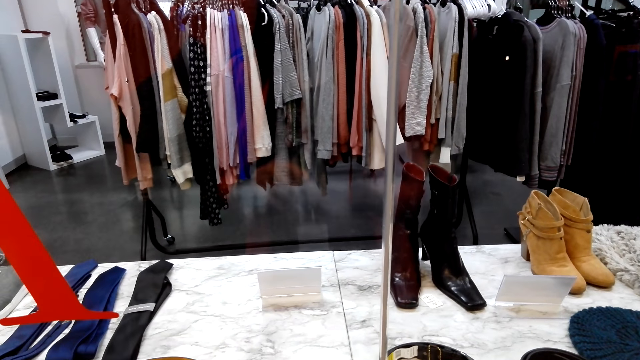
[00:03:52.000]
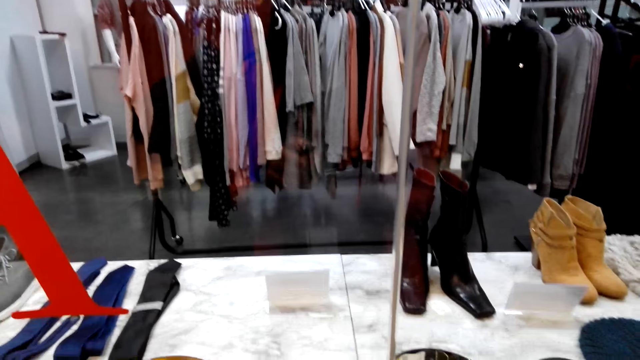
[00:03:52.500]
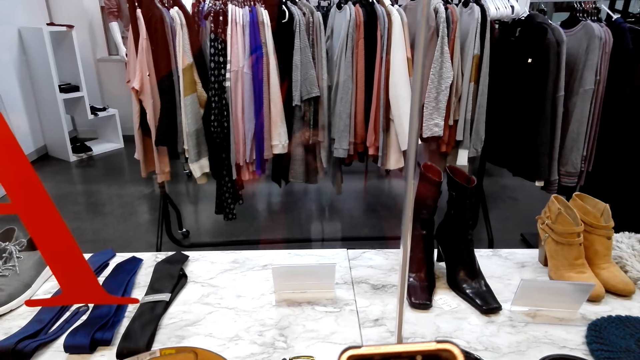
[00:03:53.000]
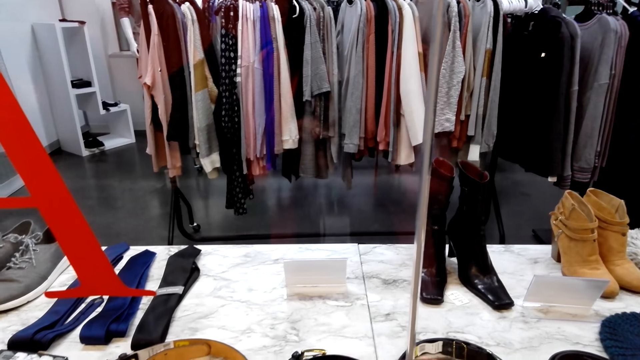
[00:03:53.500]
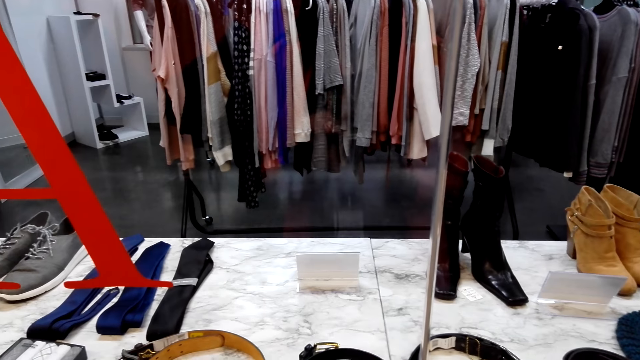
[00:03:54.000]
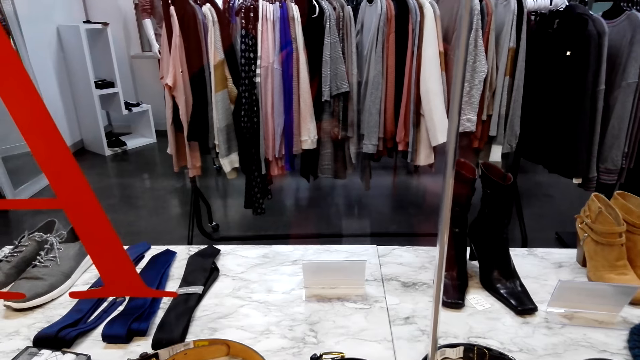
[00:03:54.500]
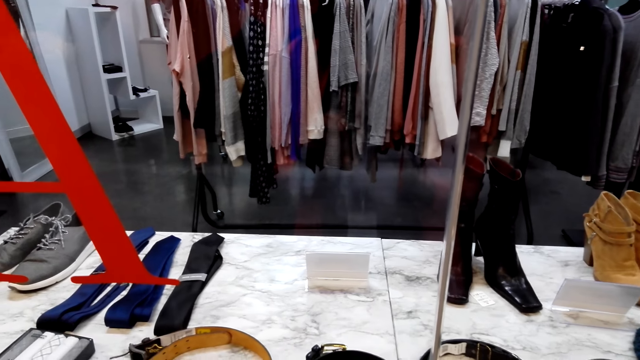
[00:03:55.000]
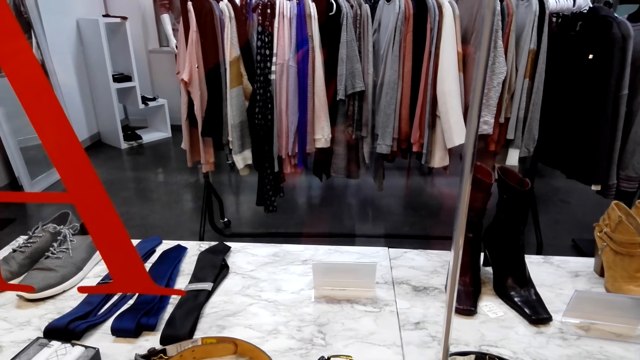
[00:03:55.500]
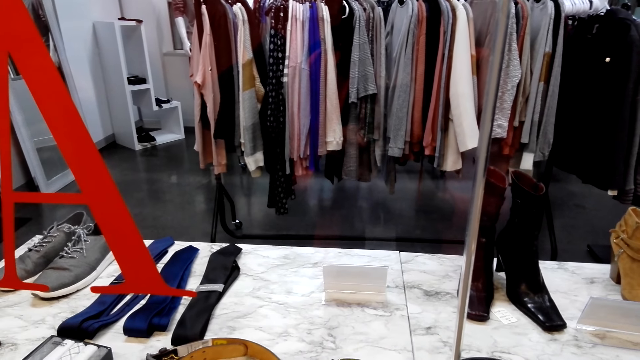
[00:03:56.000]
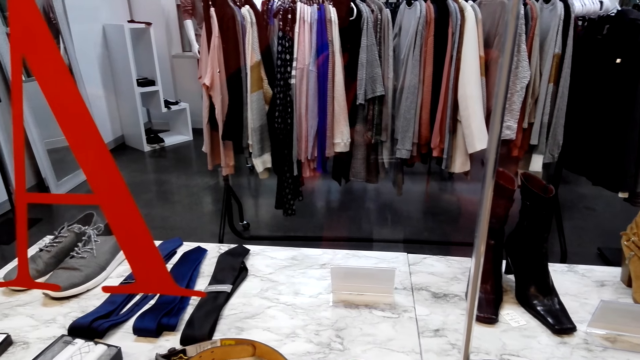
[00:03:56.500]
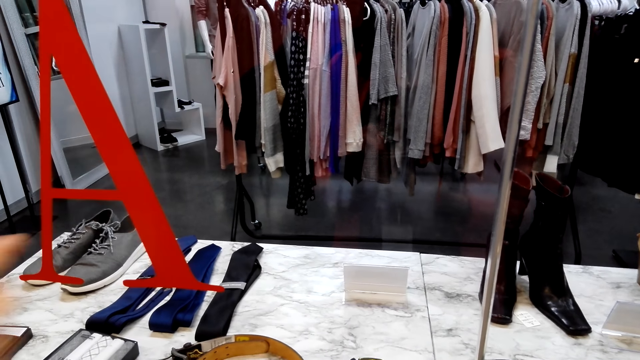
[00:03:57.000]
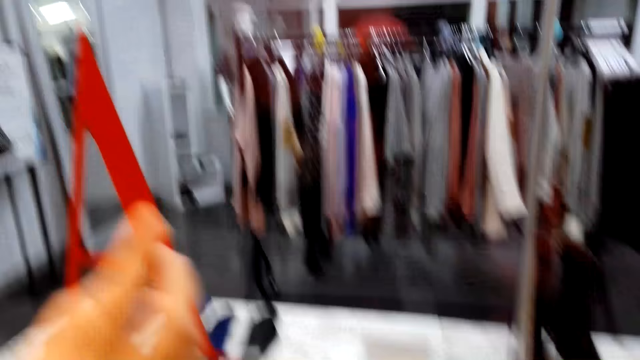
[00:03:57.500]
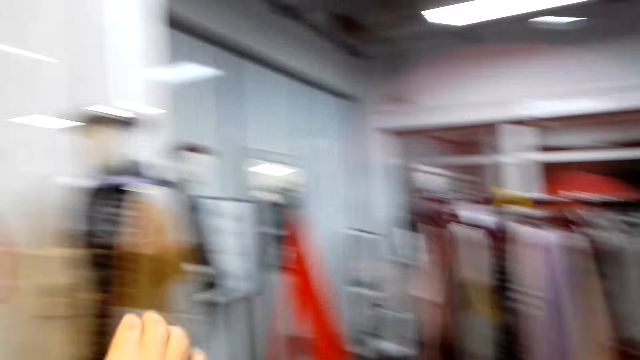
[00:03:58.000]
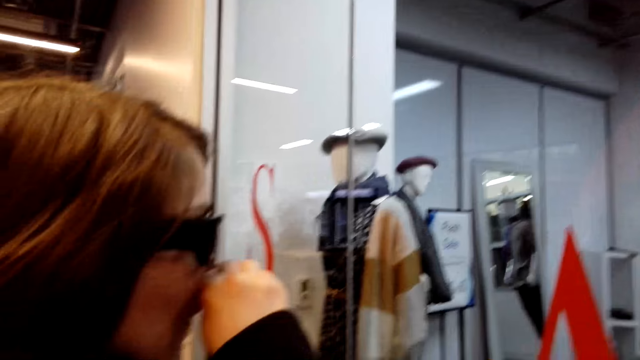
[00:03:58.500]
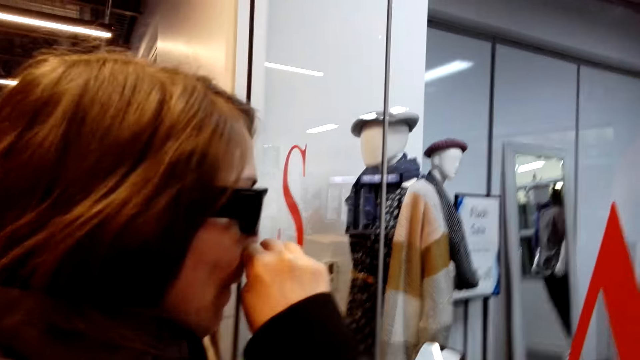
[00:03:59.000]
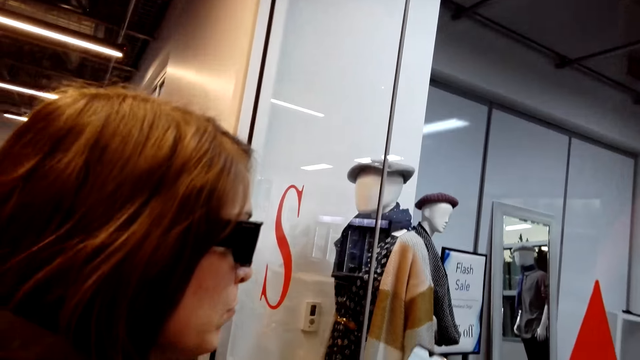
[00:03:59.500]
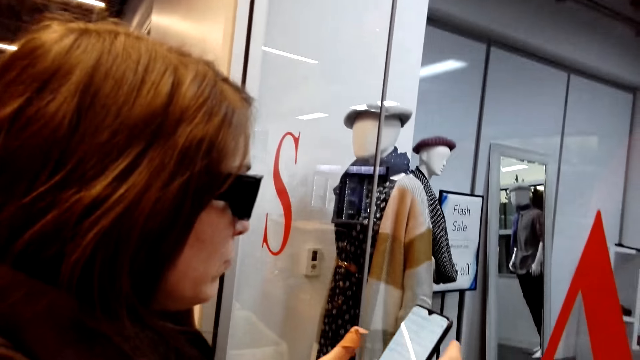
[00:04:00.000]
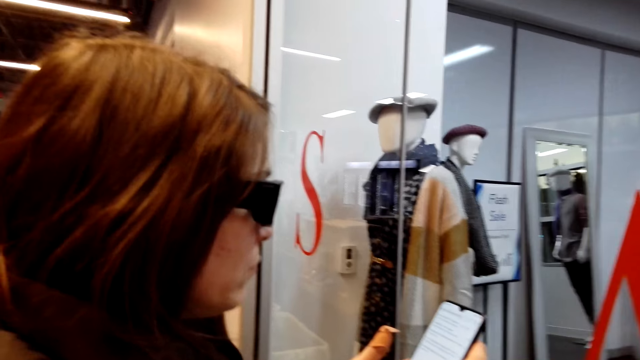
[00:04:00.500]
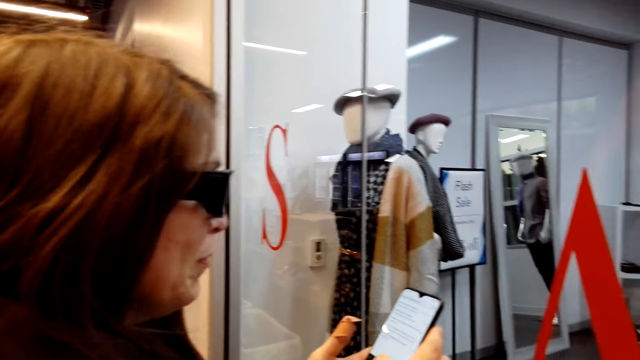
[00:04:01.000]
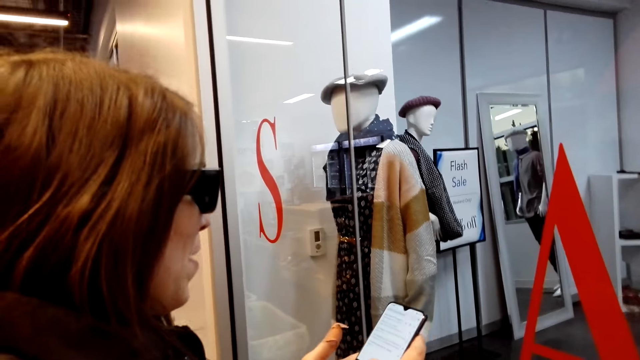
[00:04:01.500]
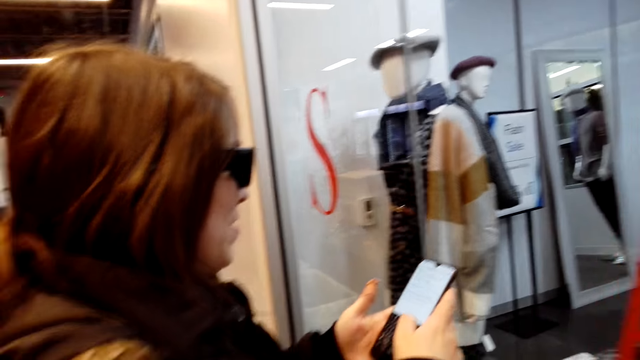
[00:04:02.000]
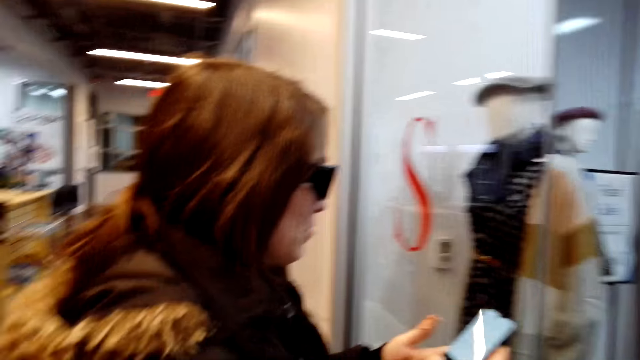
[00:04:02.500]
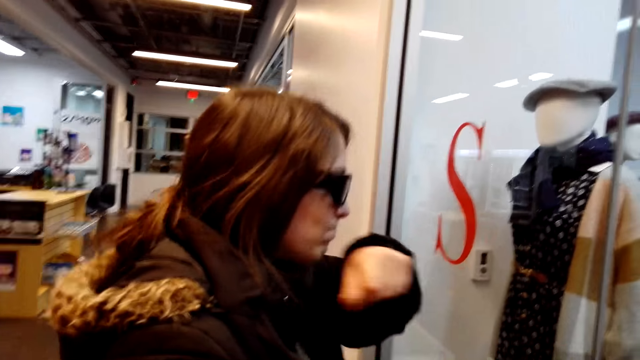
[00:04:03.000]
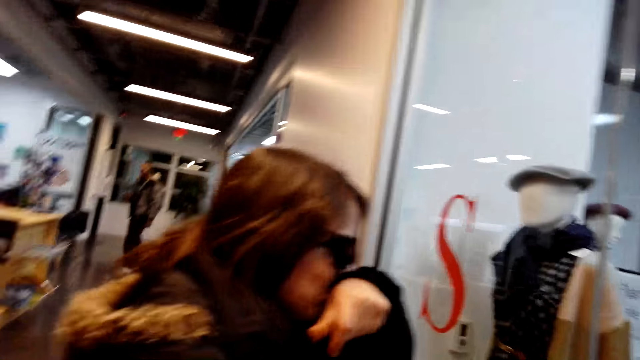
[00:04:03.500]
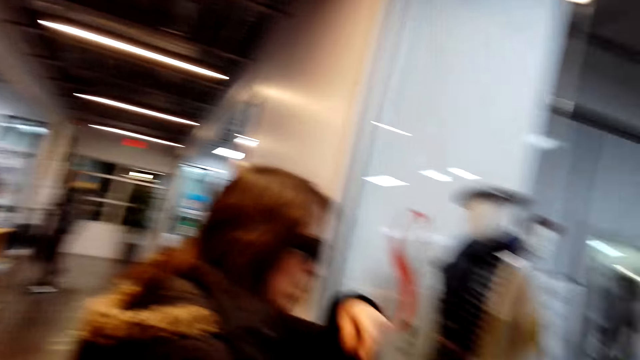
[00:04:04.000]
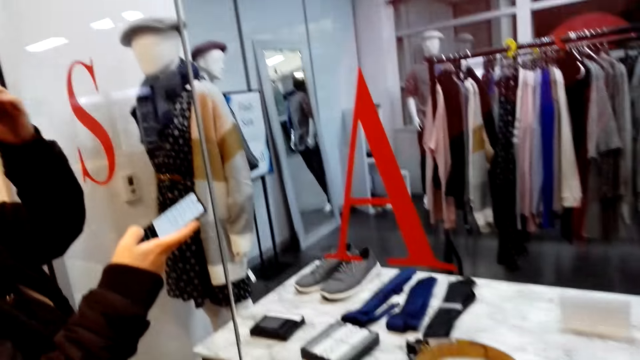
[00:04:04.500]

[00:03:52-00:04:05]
The camera wearer scrolls through the phone. A woman uses hand gestures. The woman scrolls through the phone. The camera wearer looks at the woman. The woman scrolls the phone.

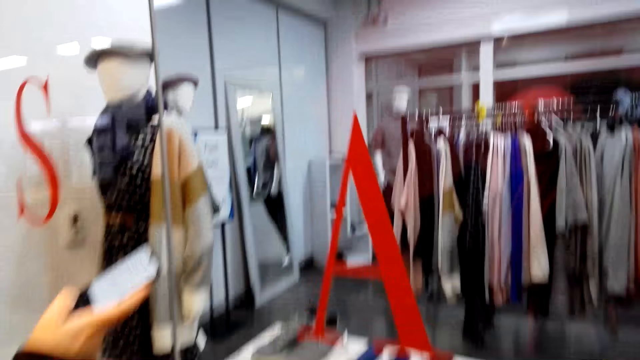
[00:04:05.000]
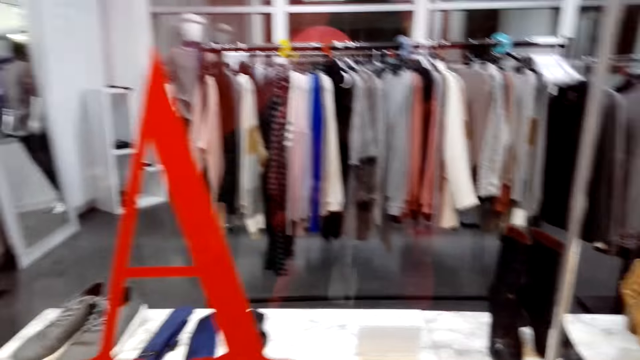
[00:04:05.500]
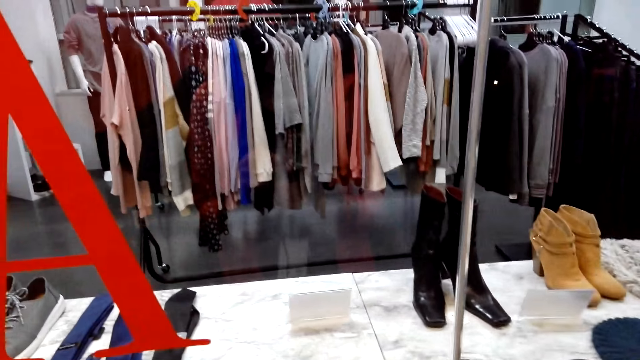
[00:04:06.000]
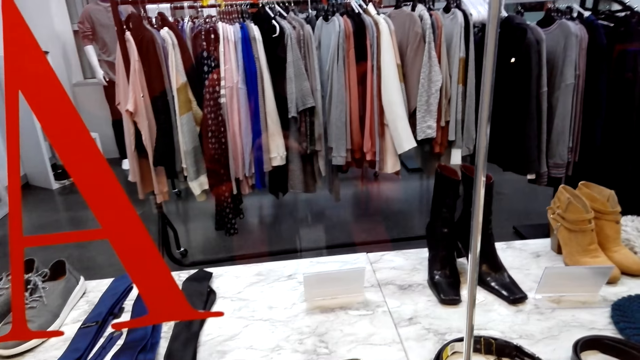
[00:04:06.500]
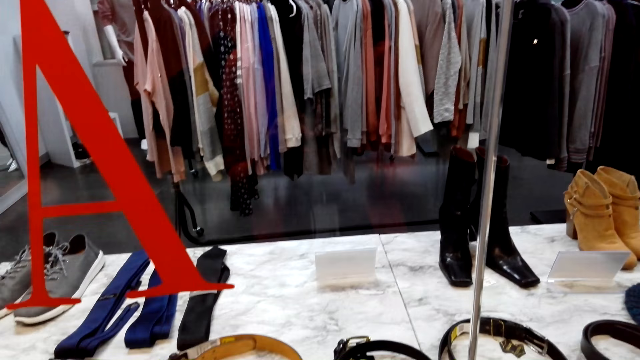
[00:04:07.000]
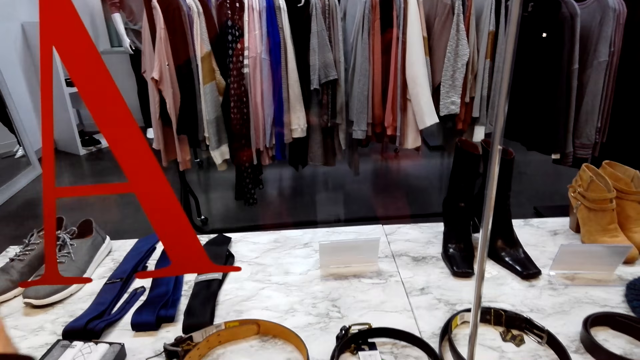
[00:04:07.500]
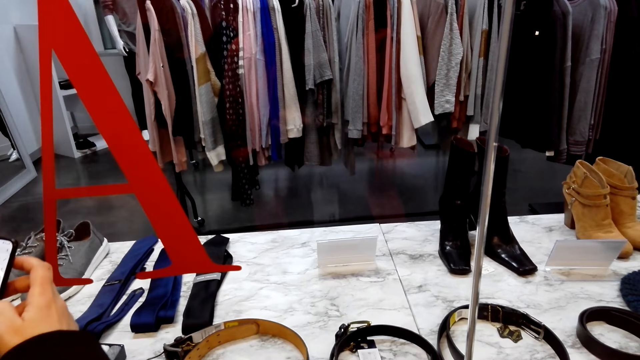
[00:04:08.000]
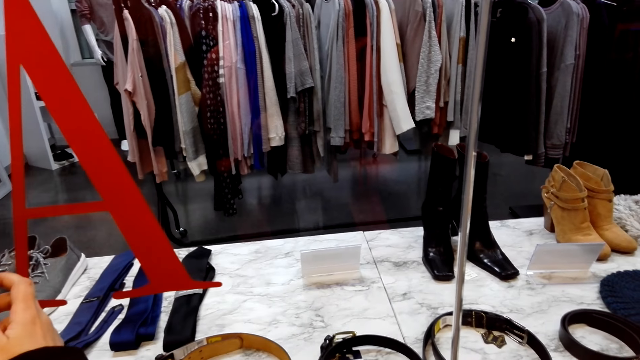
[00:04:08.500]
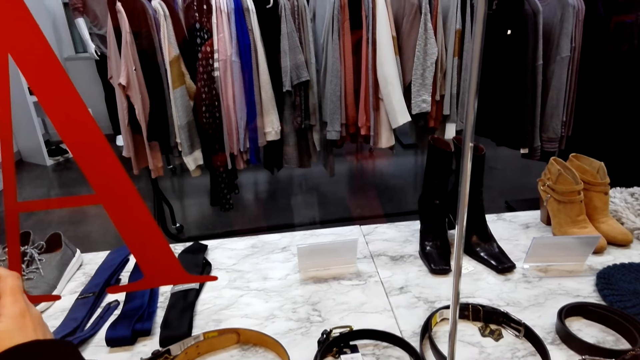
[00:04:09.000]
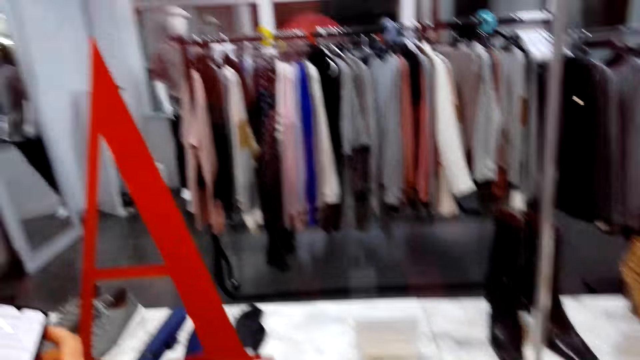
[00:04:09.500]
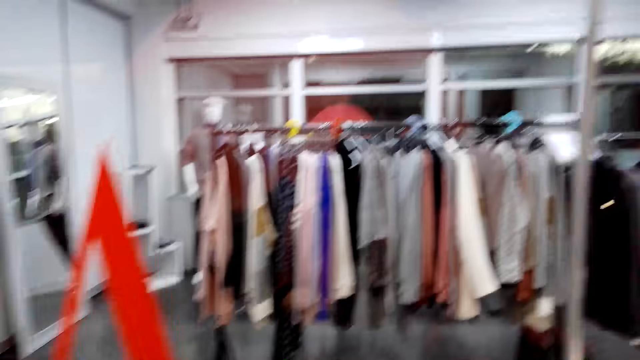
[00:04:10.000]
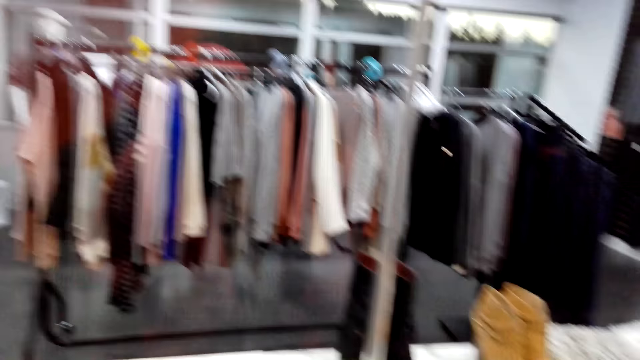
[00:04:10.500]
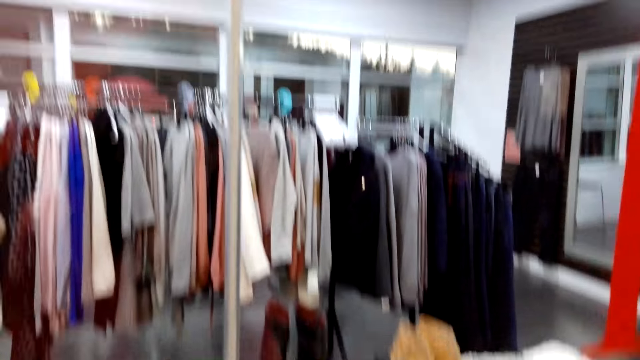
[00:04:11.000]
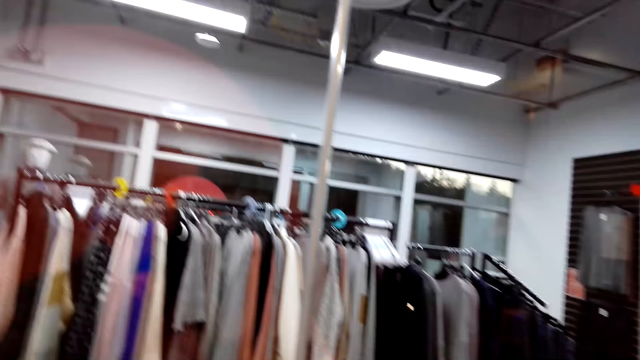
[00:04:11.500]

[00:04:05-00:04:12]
The camera wearer looks at the clothes store. They converse with a woman. The woman scrolls the phone.
